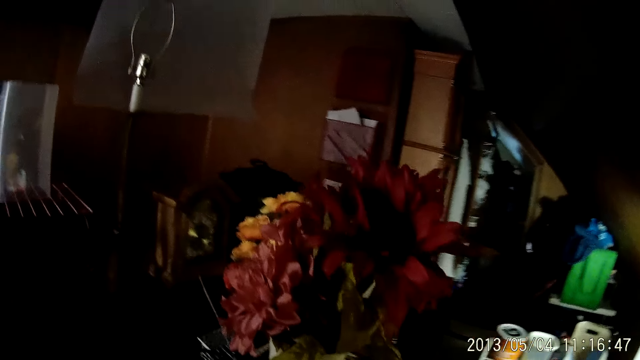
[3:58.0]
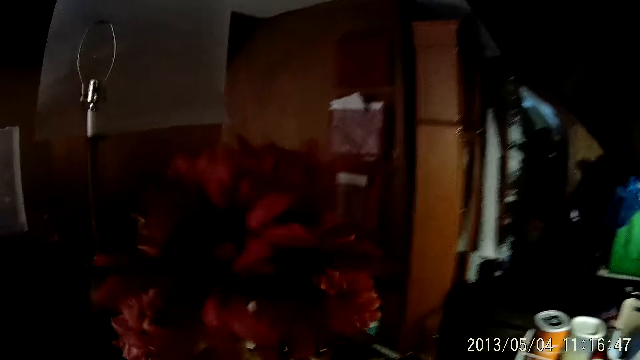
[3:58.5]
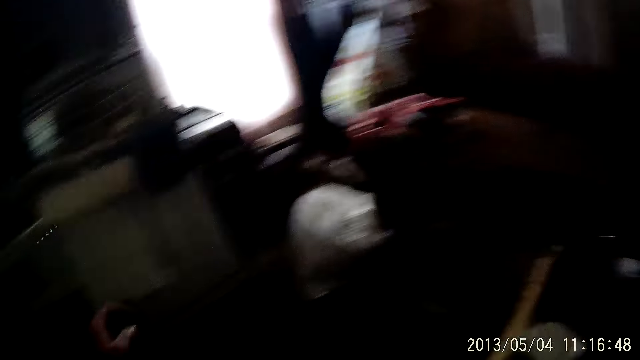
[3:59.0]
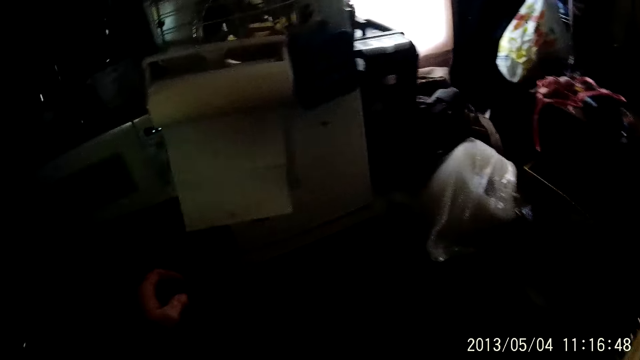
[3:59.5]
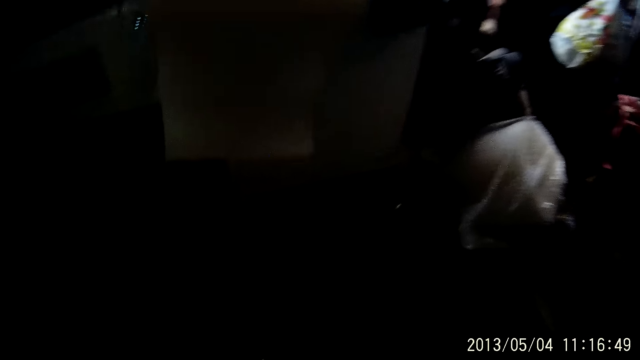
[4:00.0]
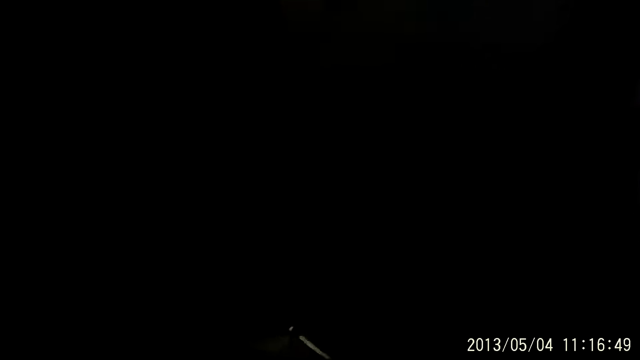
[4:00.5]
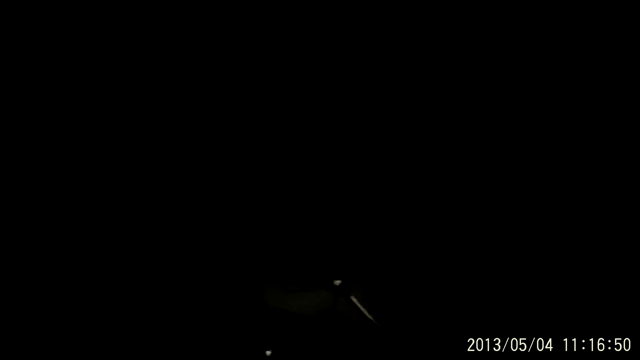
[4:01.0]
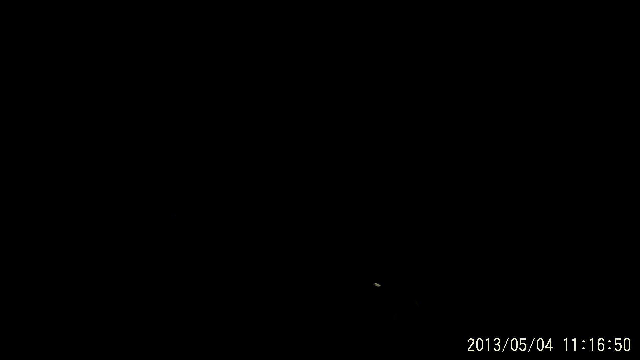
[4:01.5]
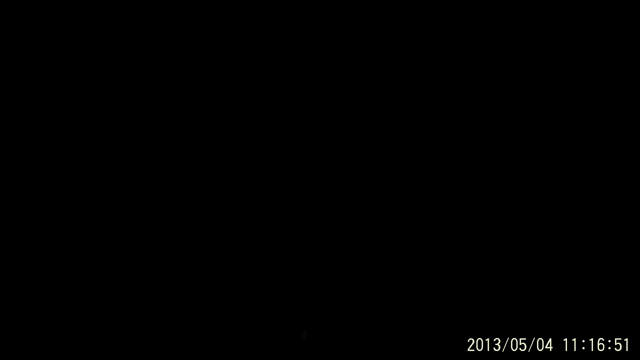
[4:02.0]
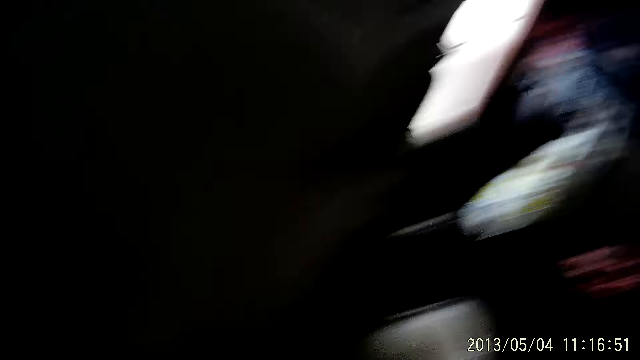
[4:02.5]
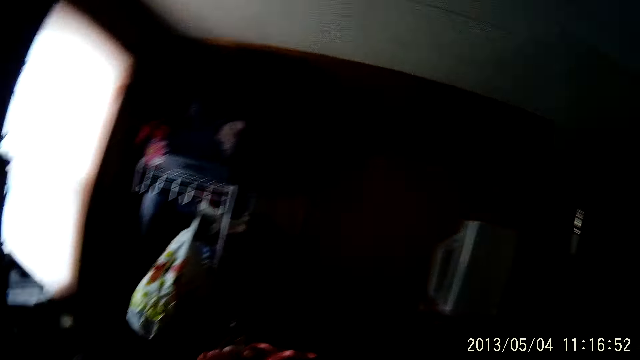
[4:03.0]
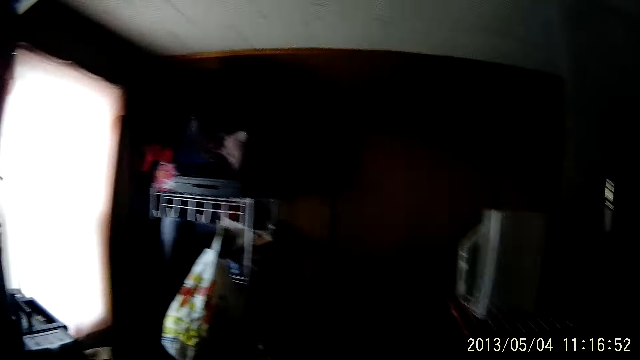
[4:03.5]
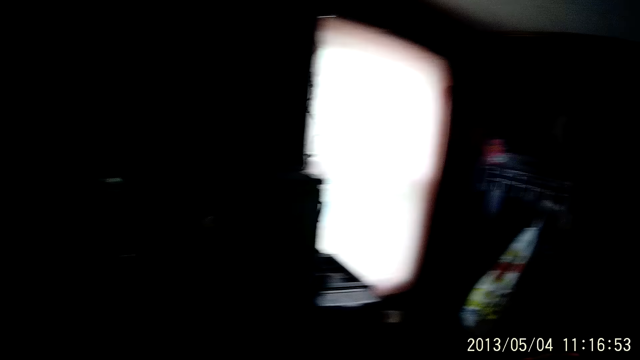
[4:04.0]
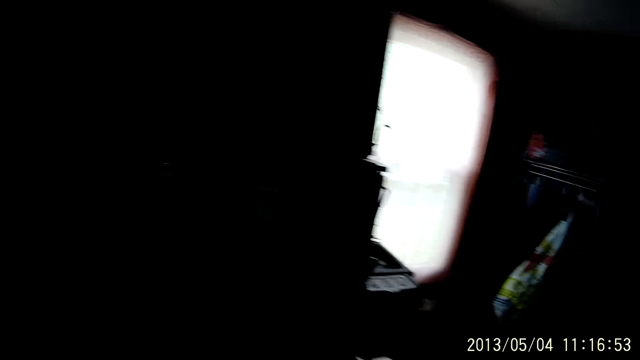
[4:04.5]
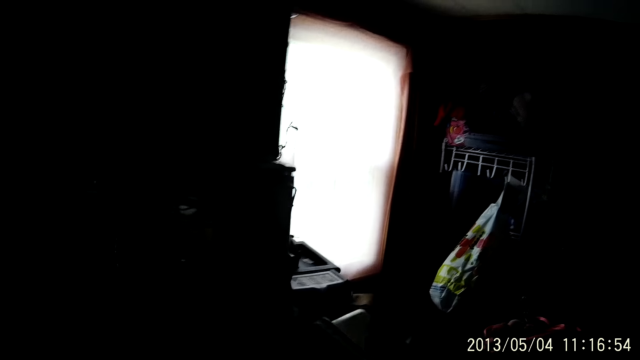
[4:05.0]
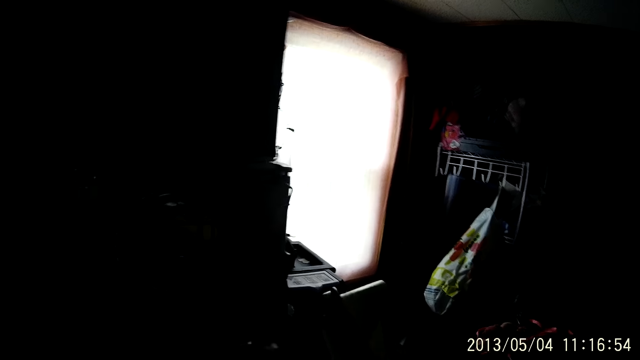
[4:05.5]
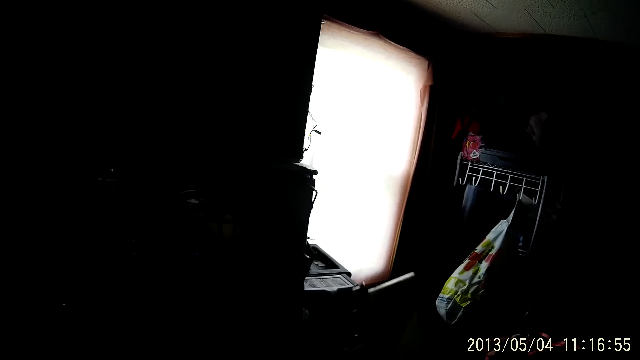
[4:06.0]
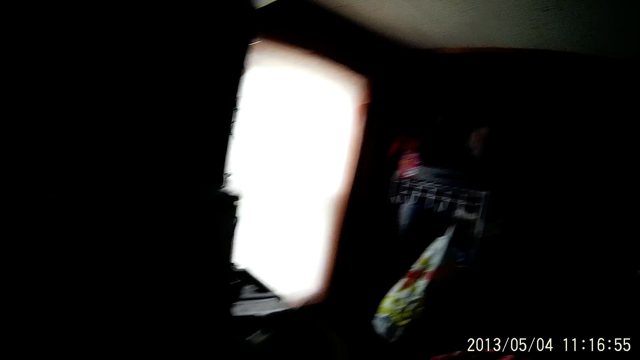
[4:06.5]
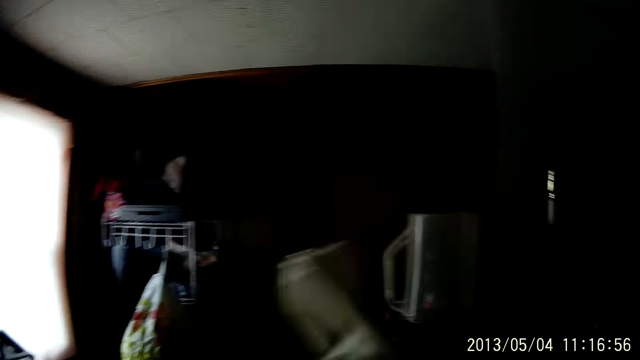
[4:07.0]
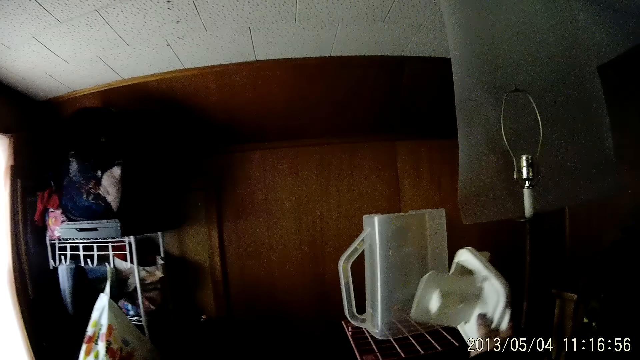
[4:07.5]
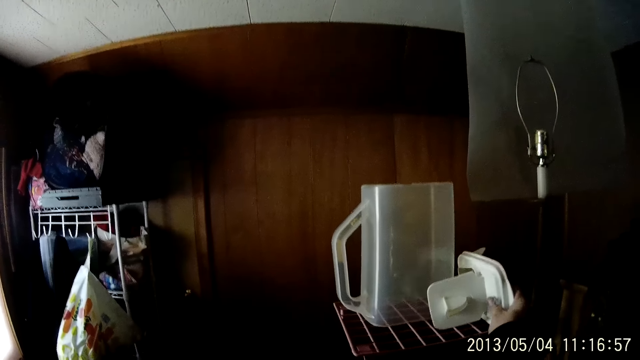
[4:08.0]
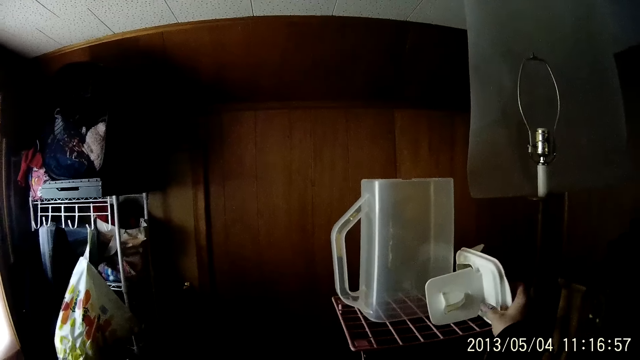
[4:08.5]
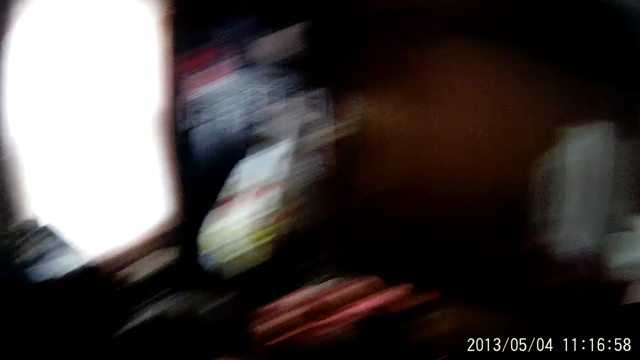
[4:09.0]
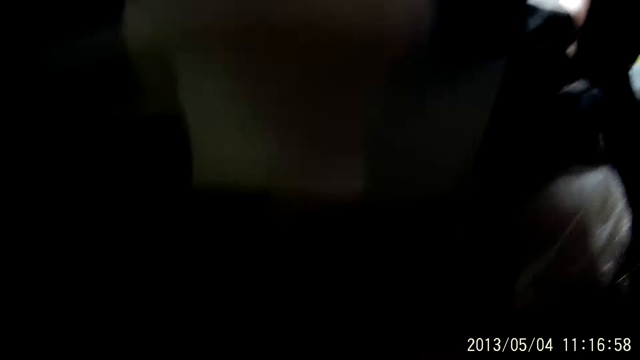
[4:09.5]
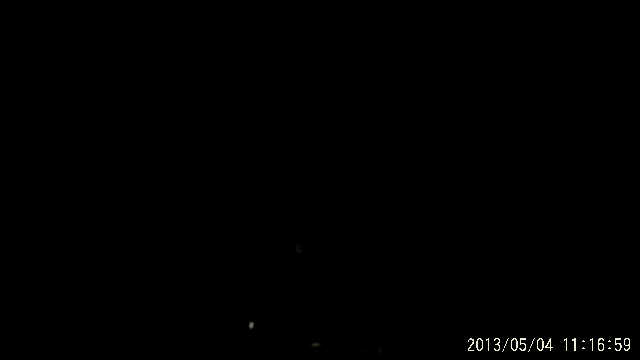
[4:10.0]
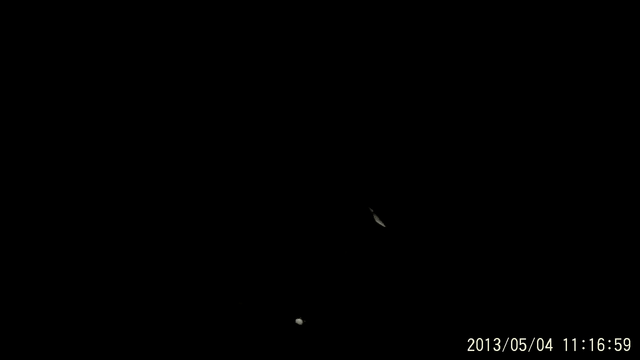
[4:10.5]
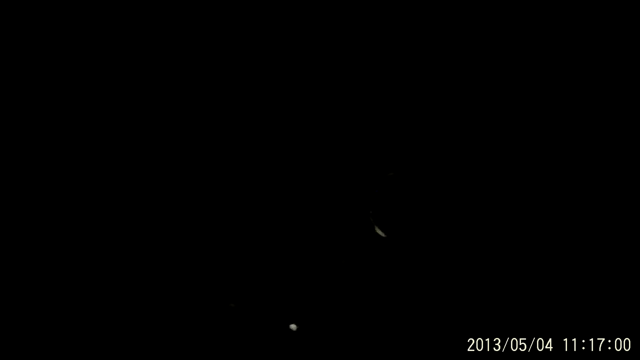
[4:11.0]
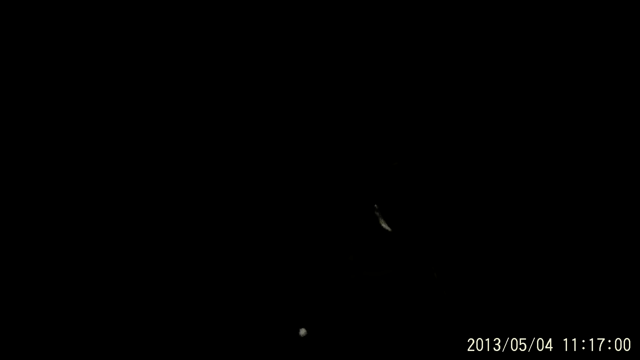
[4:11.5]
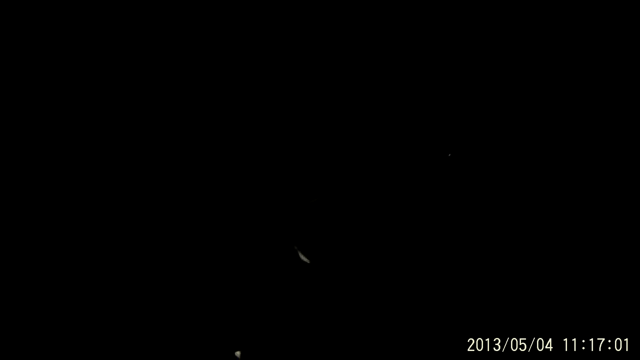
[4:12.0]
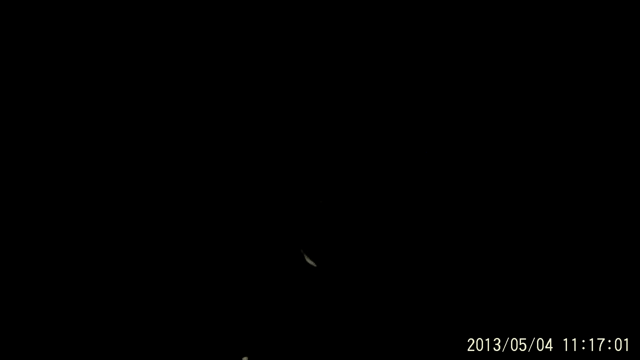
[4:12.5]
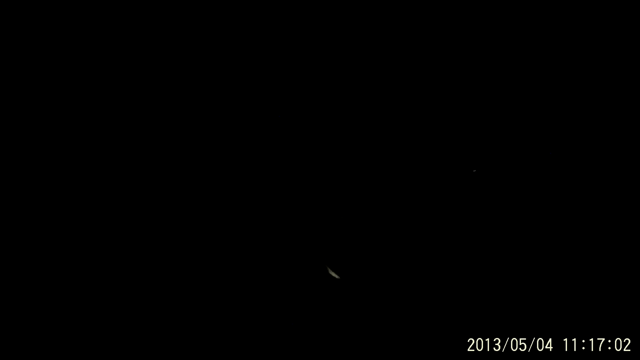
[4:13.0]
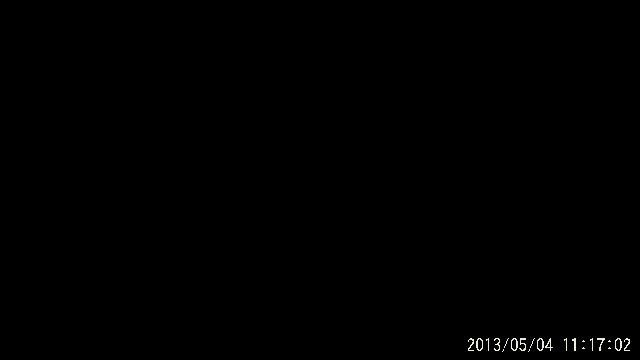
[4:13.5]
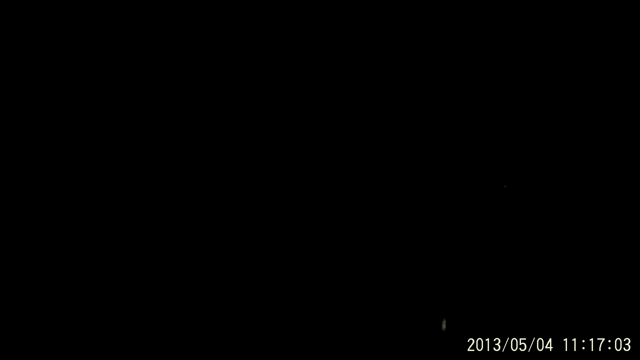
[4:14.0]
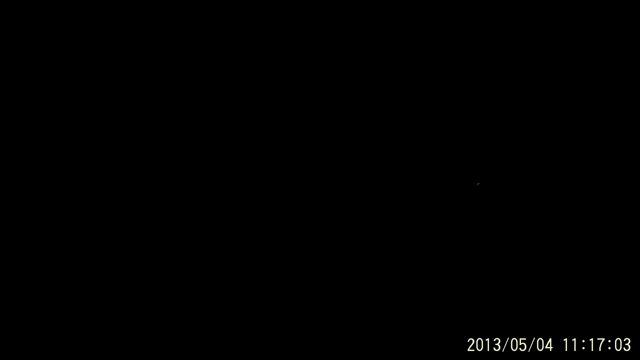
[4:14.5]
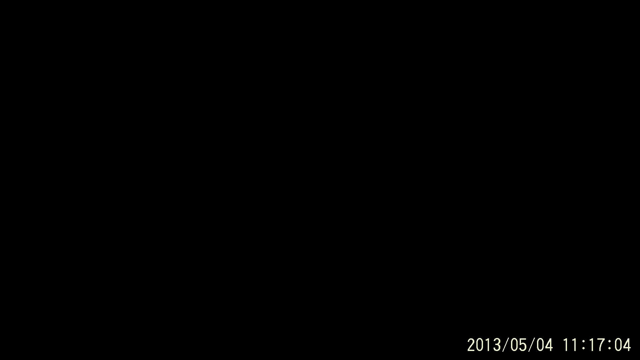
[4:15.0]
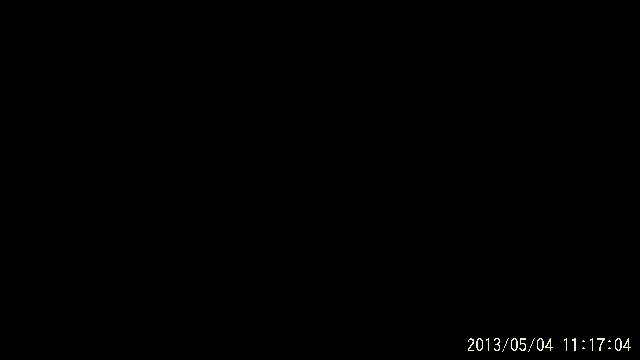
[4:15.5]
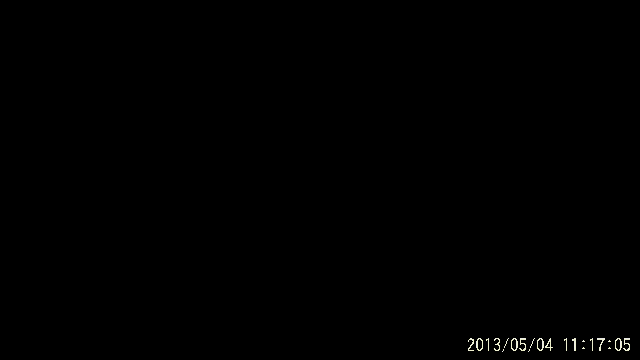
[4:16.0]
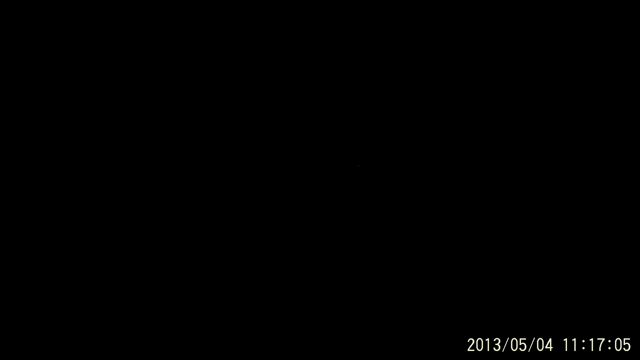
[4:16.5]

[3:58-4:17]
The camera wearer holds a jug lid in her left hand. She passes the jug lid from her left hand to her right hand. She drops the jug lid on the table with her right hand. She raises her hand up. She walks around.

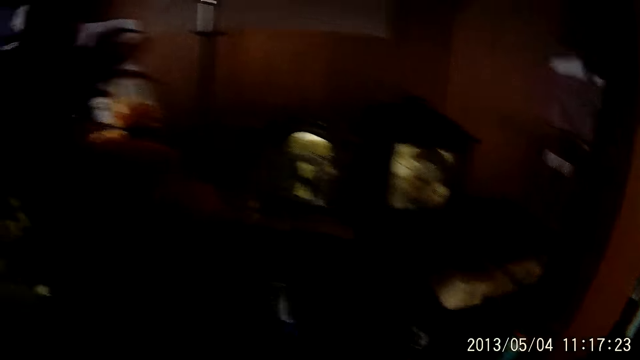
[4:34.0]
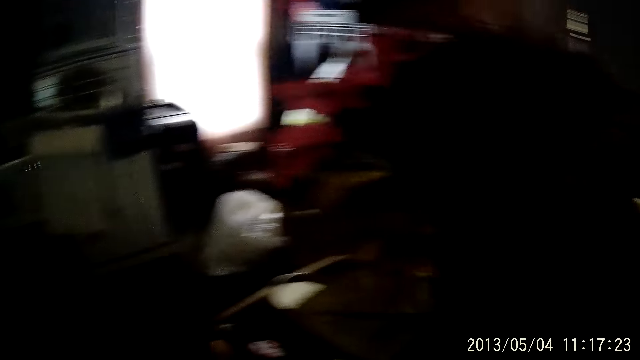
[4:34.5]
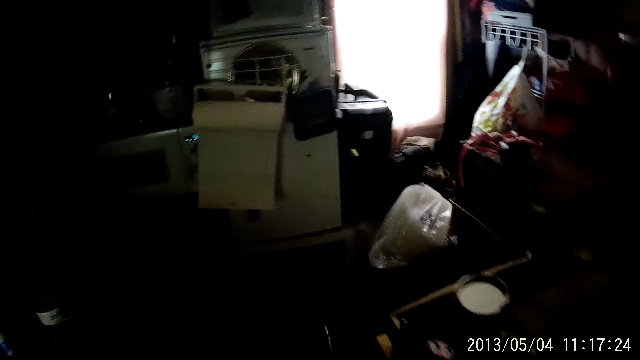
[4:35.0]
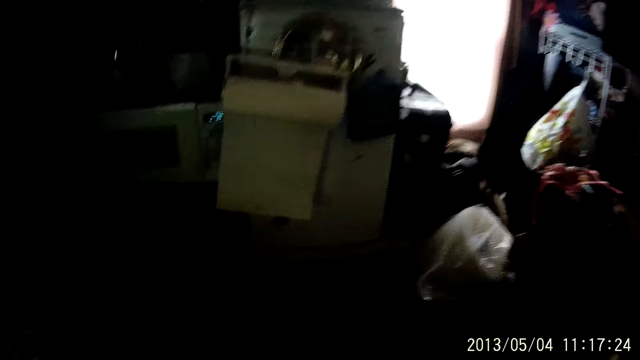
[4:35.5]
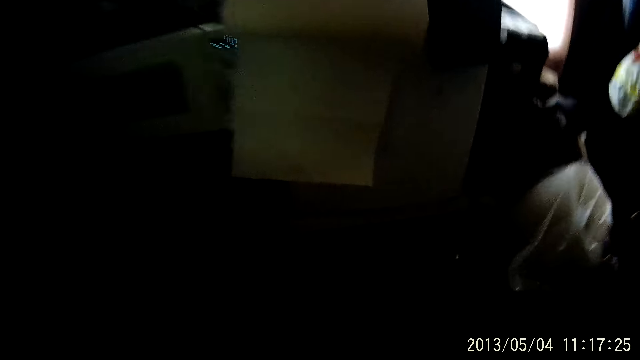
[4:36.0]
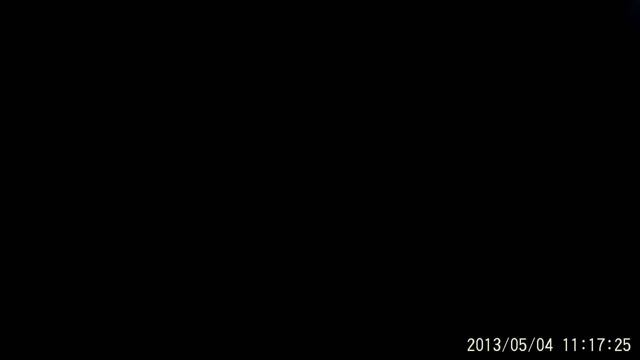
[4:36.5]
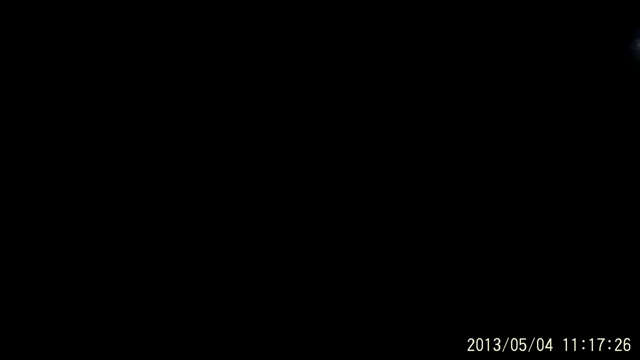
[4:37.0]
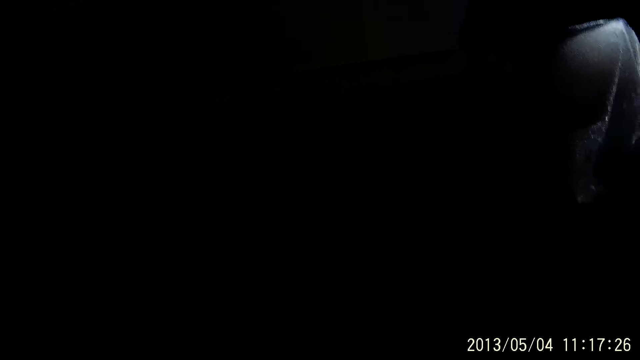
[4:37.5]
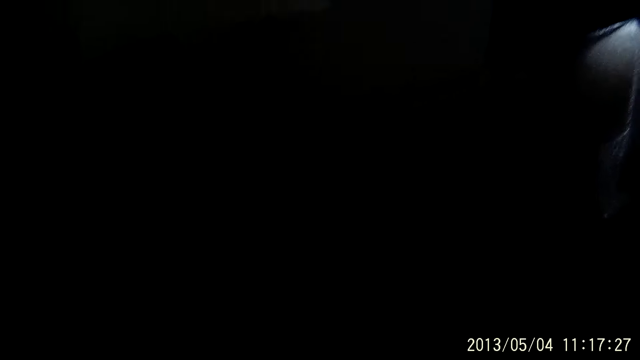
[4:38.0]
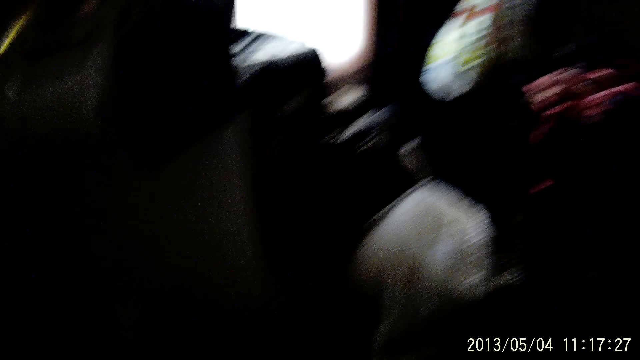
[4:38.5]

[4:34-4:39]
The camera wearer looks around.
